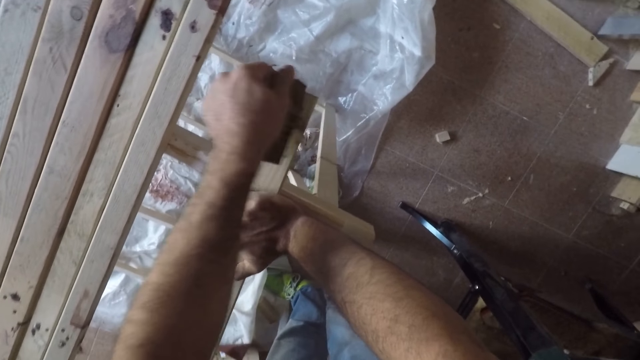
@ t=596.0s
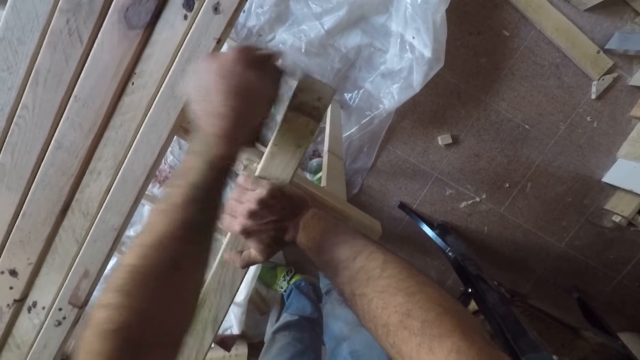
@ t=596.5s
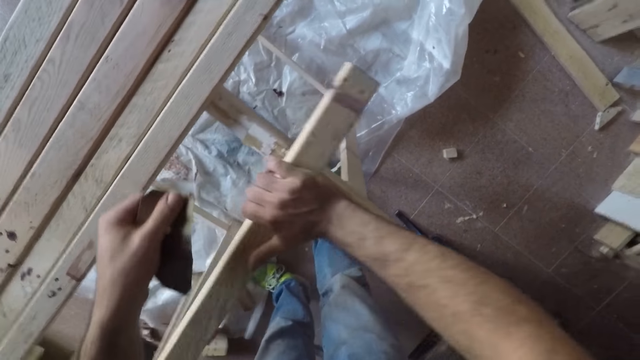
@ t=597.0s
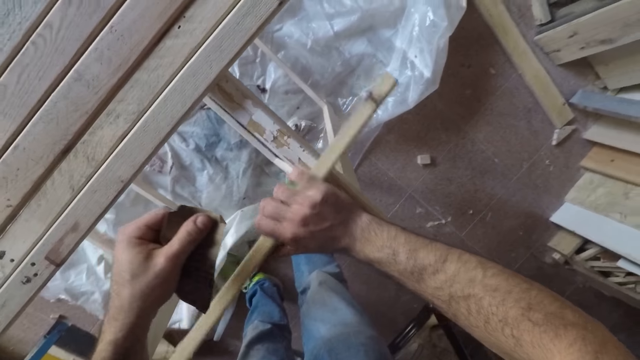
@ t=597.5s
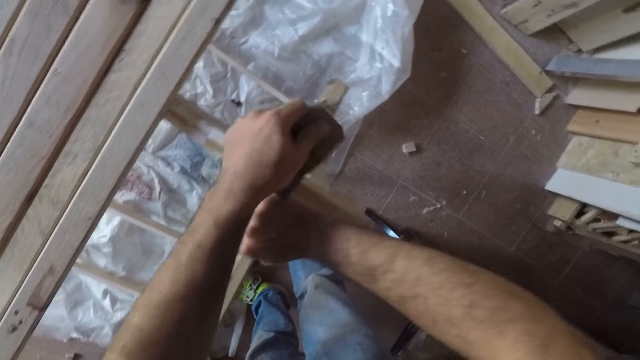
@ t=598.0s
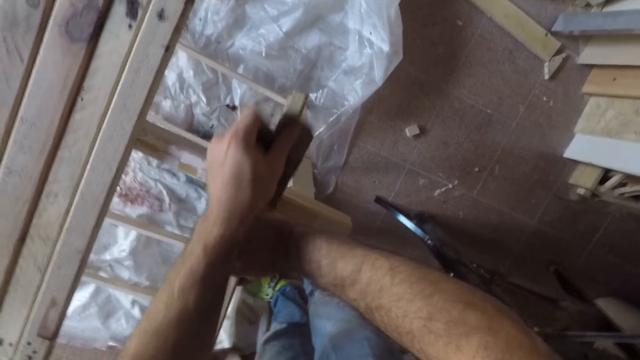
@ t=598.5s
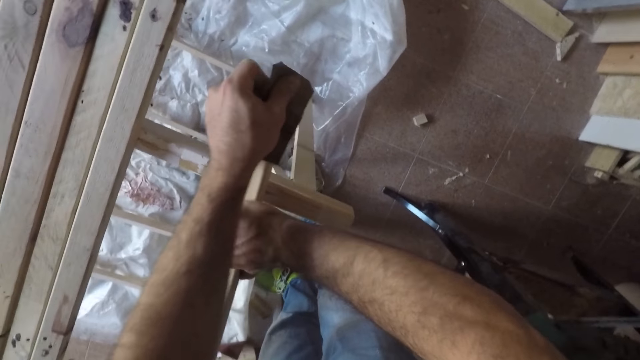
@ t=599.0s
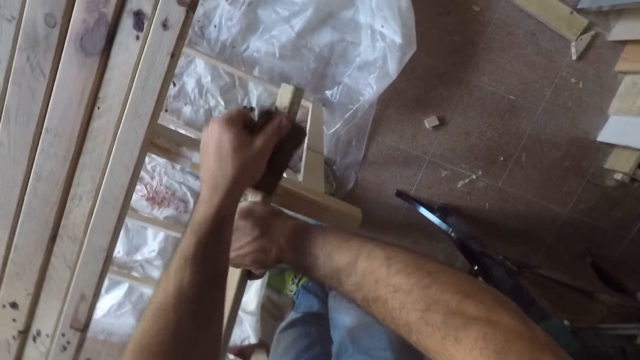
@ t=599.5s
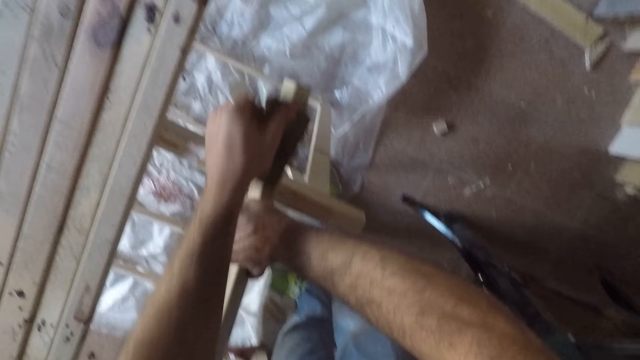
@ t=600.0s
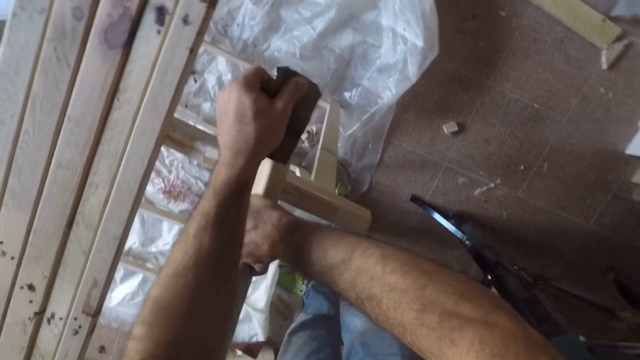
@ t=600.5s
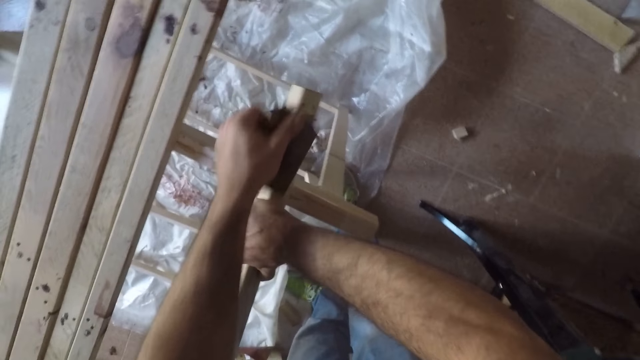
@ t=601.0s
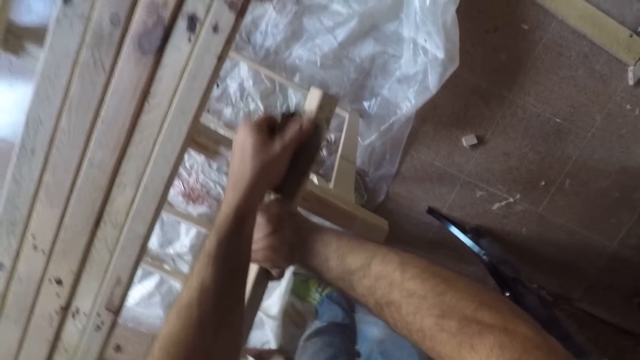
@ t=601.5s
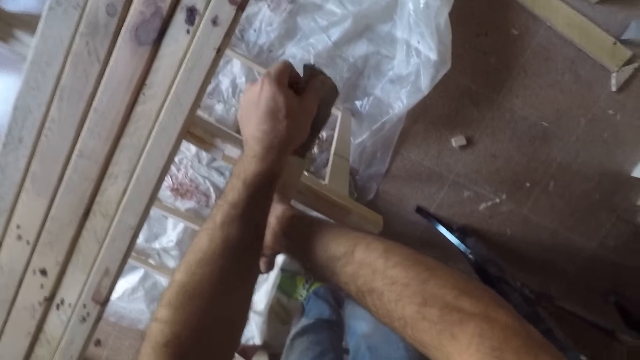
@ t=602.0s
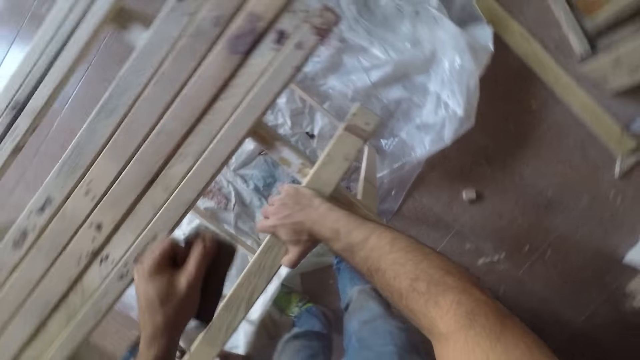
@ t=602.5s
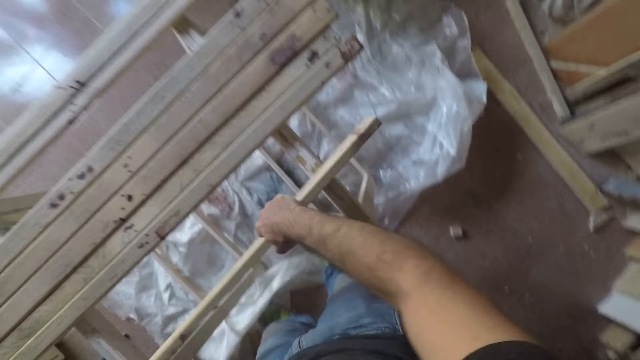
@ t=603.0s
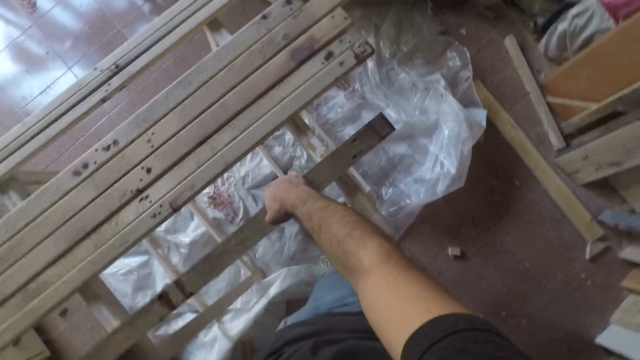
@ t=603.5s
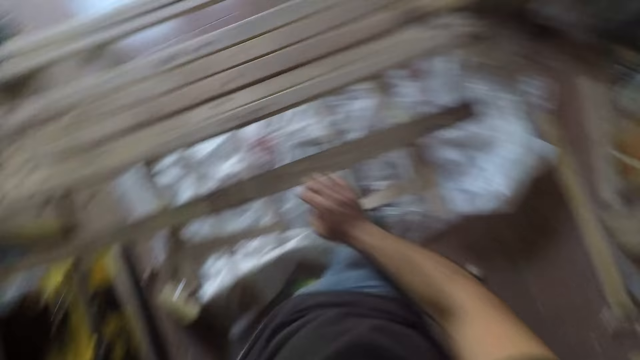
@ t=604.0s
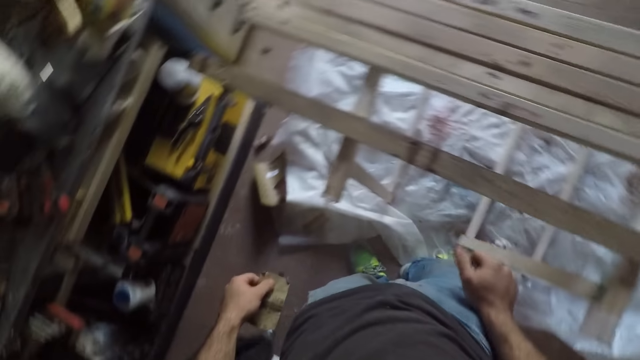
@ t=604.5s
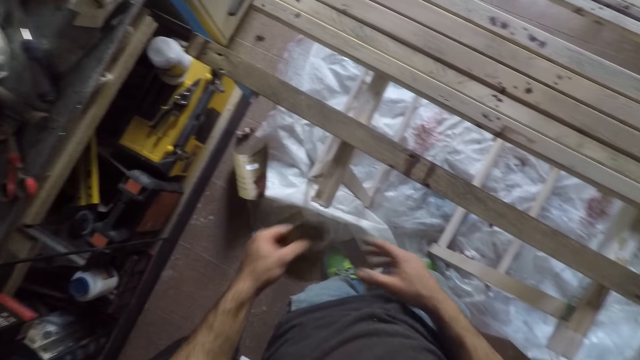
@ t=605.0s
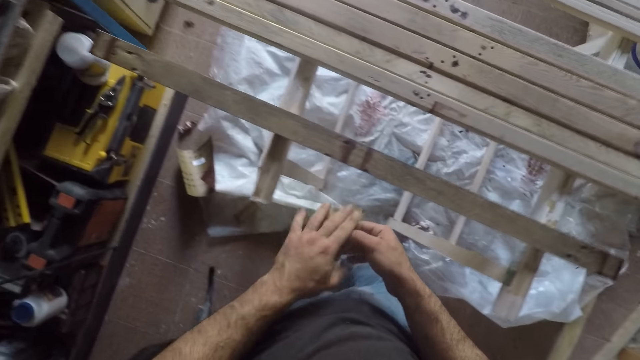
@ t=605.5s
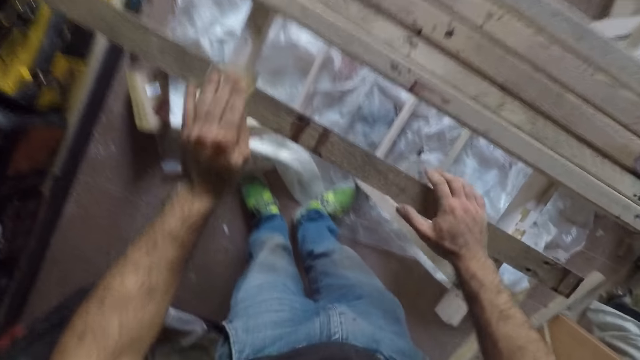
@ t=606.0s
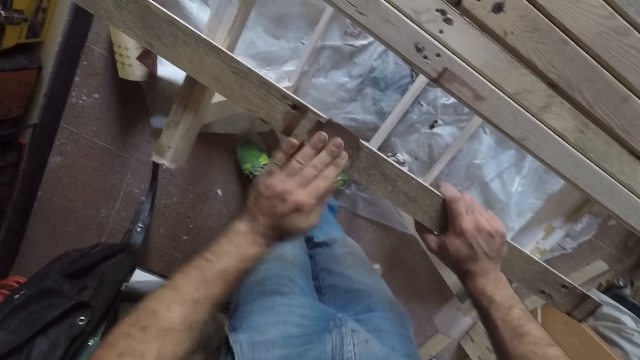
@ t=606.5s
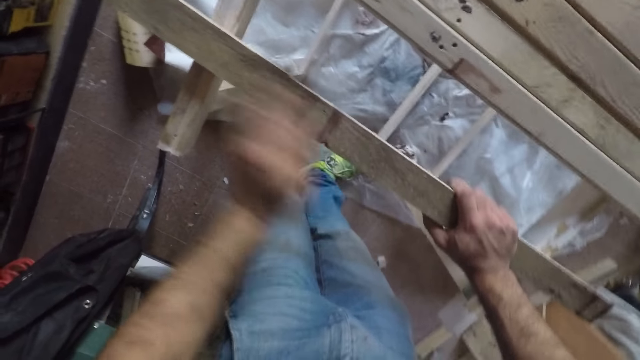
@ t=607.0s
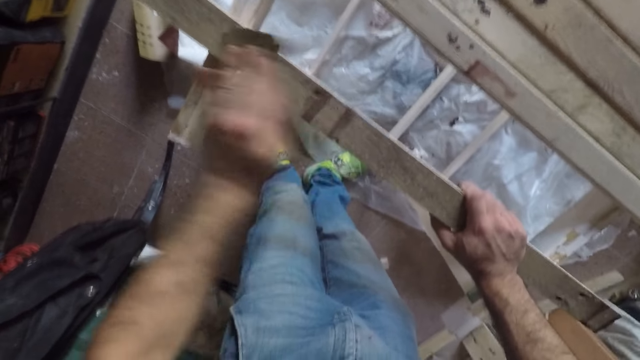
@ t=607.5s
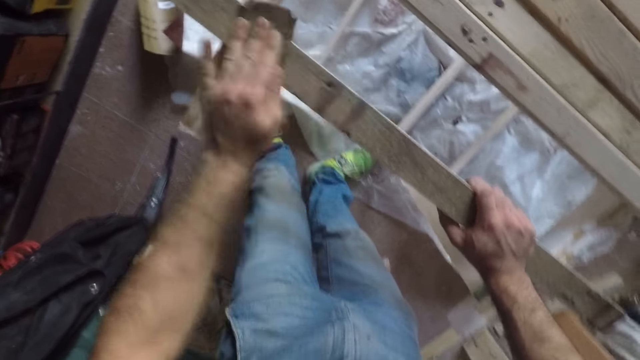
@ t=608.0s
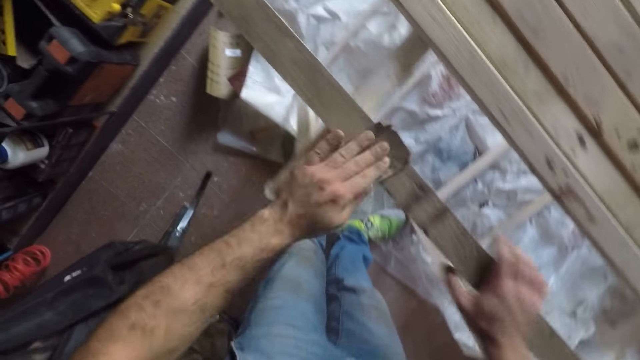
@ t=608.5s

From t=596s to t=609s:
The camera wearer stops smoothening the wood. He turns the long wooden stick to the side. He smoothens the wood with a sandpaper. He turns the long wooden stick to the back. He stands on the floor. He turns the fabric around. He holds the wood with his right hand. He smoothens the wood with the sandpaper.

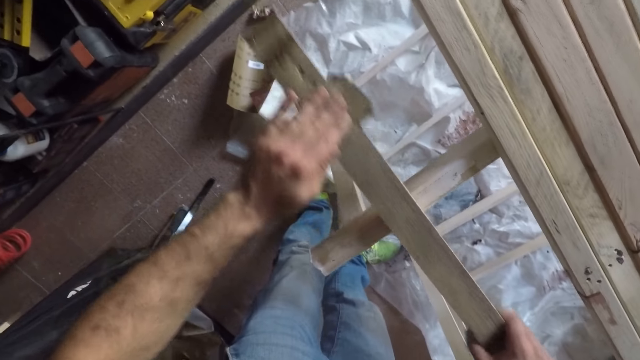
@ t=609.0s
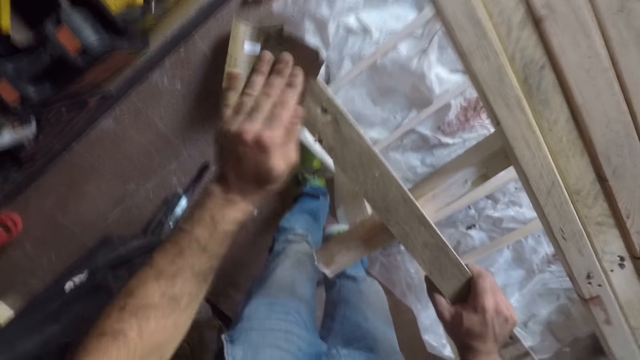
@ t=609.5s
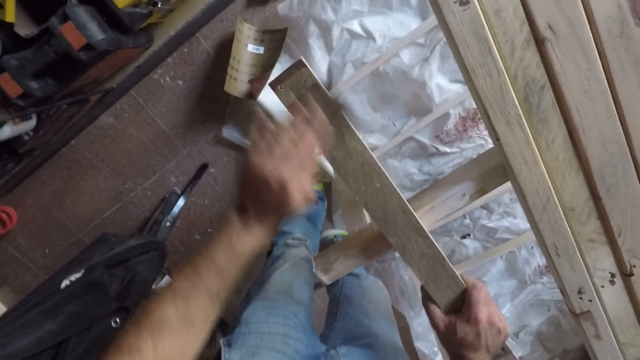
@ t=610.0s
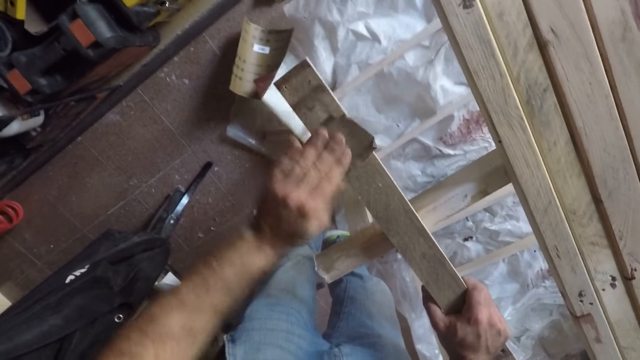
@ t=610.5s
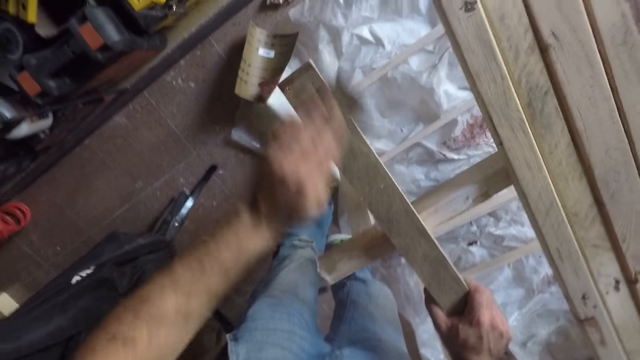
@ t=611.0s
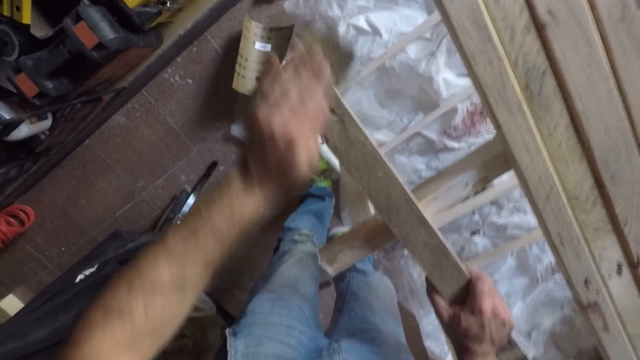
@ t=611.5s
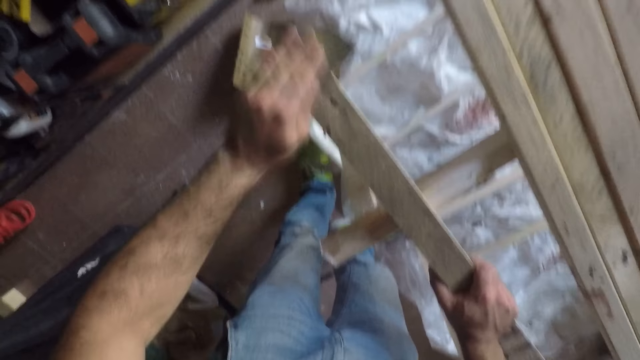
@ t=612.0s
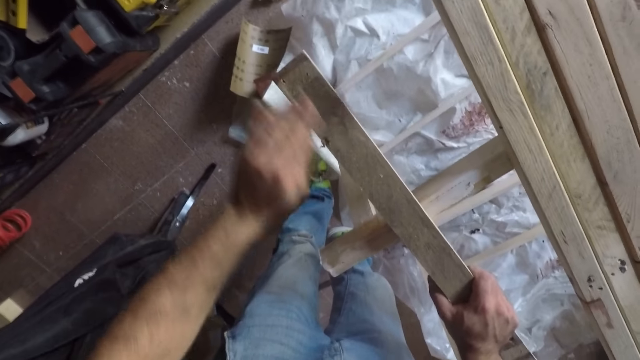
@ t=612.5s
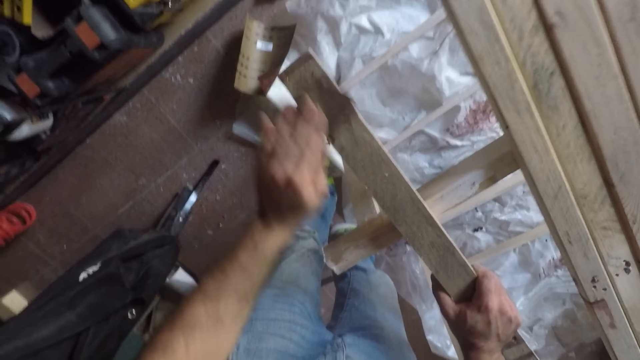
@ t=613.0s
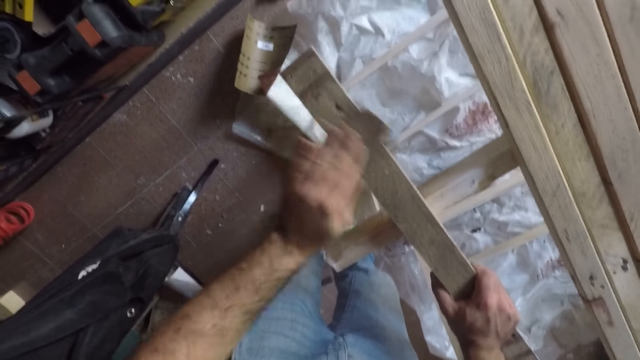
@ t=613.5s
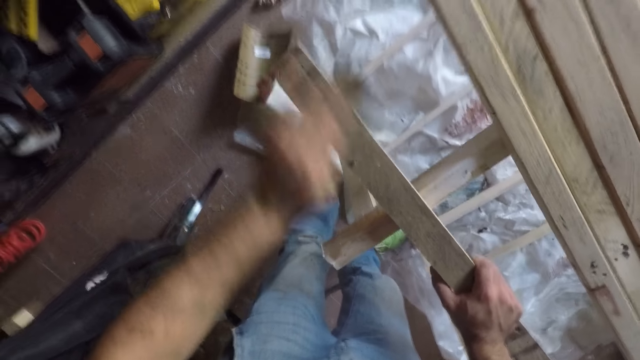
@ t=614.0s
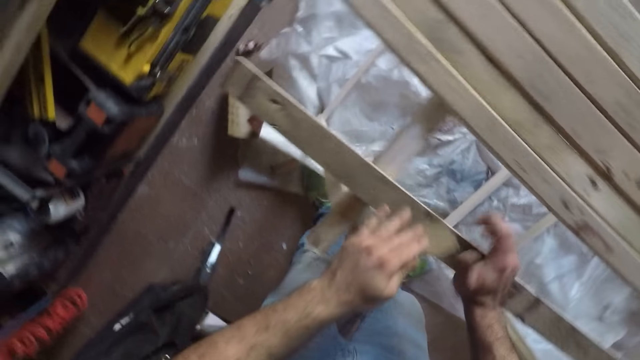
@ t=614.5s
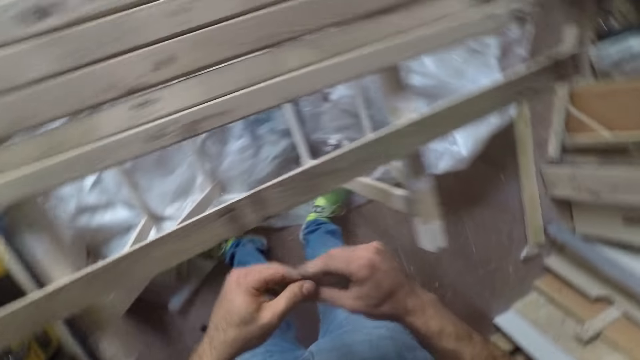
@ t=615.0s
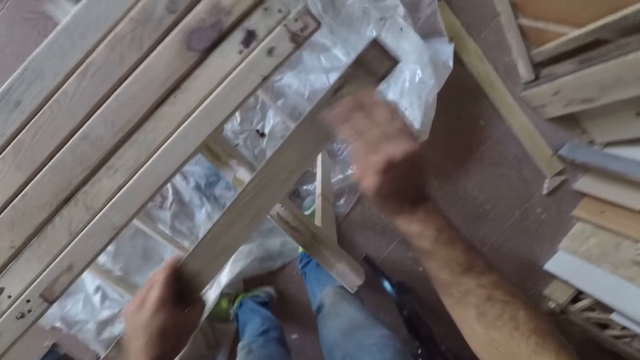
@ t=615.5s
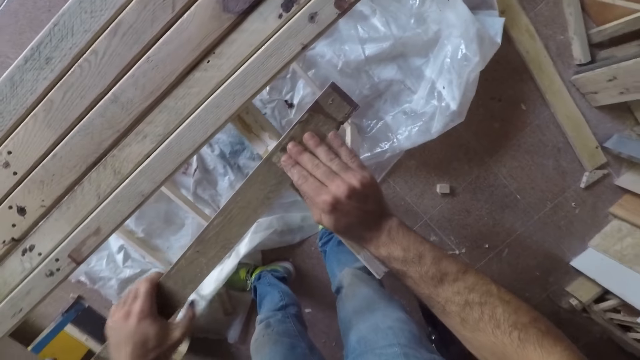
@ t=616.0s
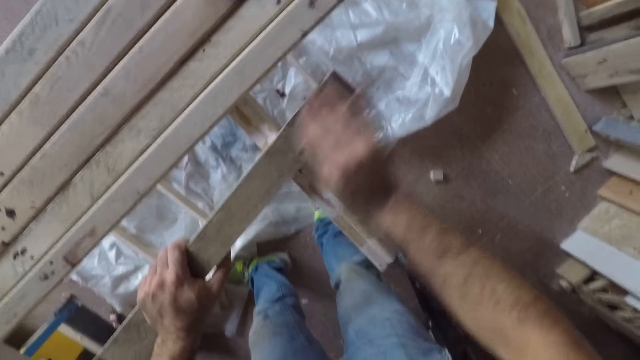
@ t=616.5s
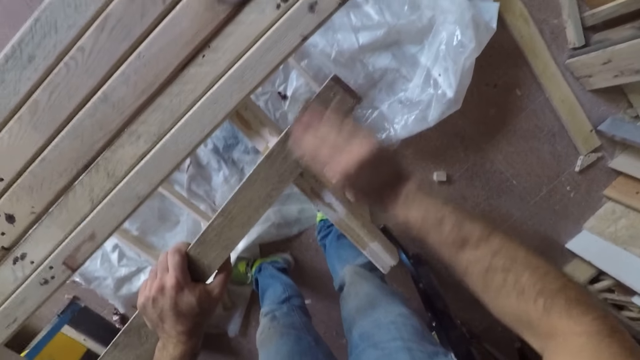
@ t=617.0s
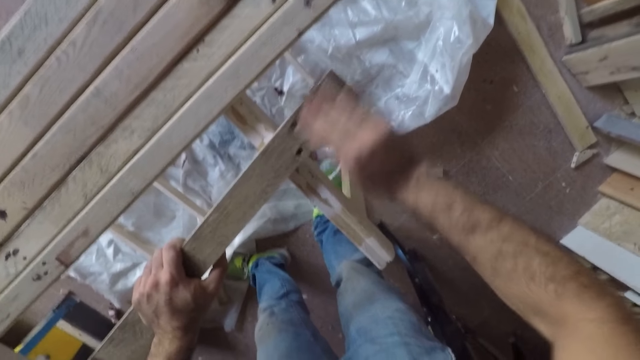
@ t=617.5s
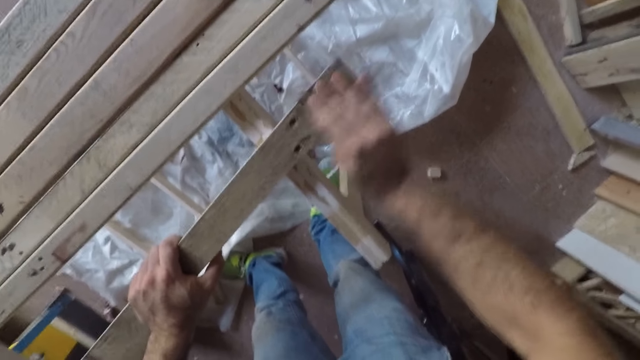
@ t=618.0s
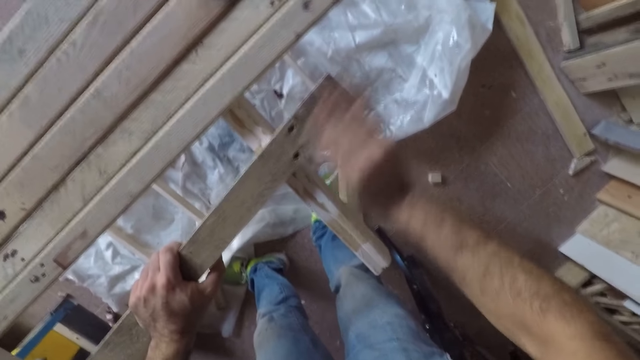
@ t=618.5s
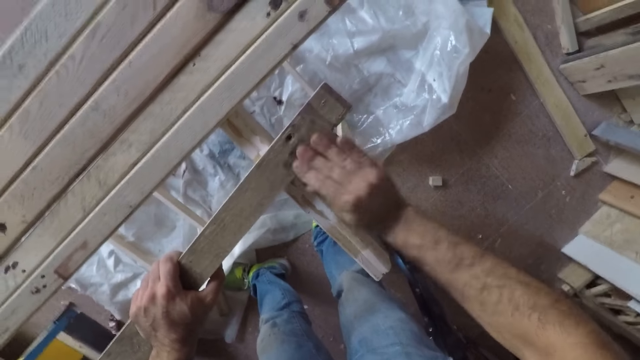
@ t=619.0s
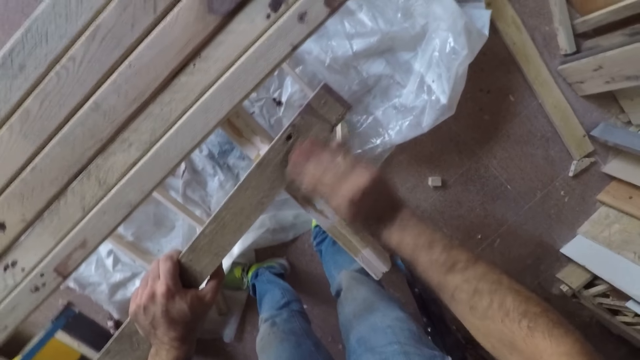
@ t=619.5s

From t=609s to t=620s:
The camera wearer moves the long wooden stick to the right with his right hand. He stops smoothening the wood. He moves the fabric to his right hand. He moves the long wooden stick to the left with his left hand. He smoothens the wood with a sandpaper.
